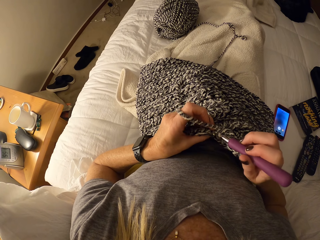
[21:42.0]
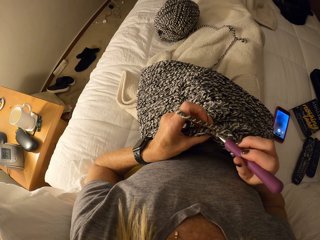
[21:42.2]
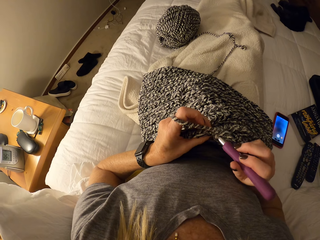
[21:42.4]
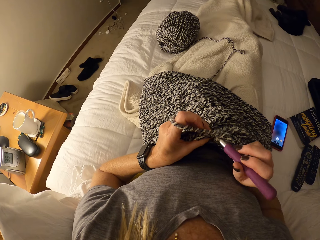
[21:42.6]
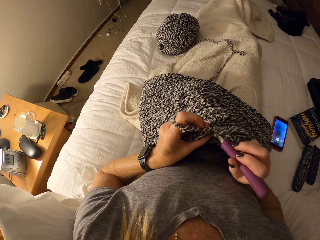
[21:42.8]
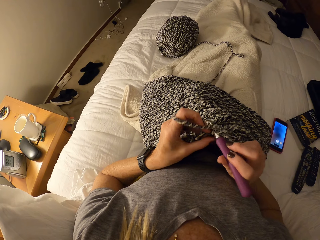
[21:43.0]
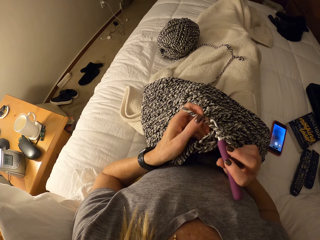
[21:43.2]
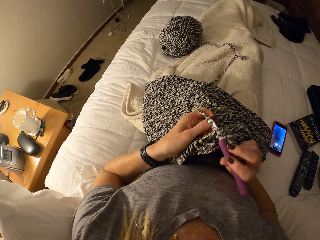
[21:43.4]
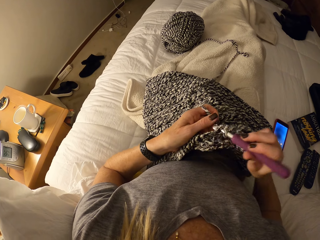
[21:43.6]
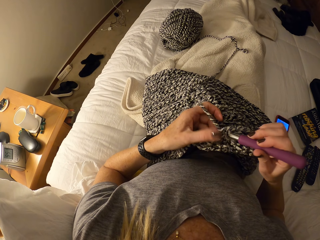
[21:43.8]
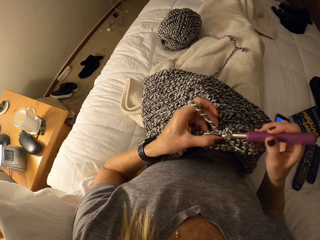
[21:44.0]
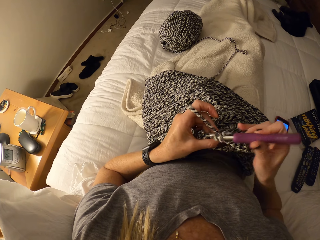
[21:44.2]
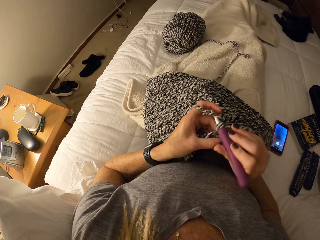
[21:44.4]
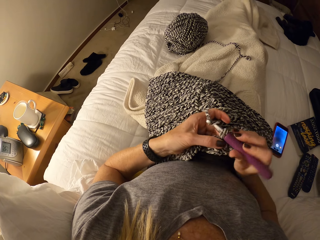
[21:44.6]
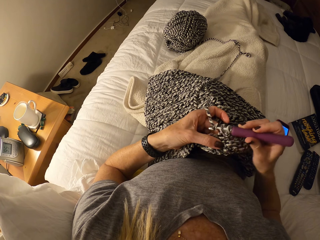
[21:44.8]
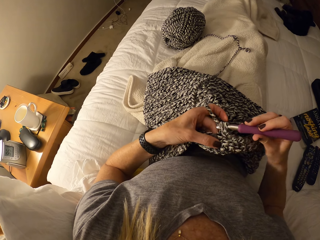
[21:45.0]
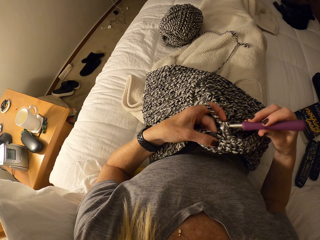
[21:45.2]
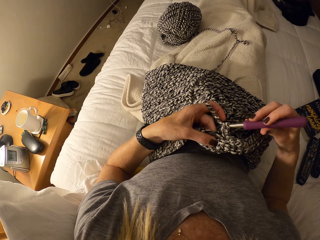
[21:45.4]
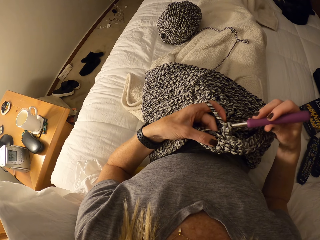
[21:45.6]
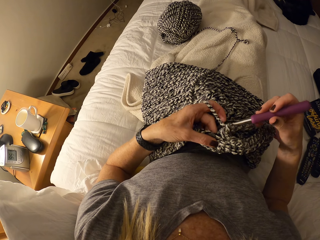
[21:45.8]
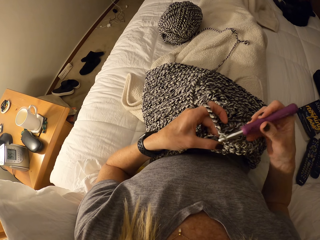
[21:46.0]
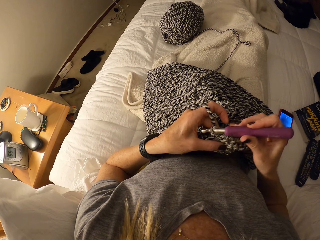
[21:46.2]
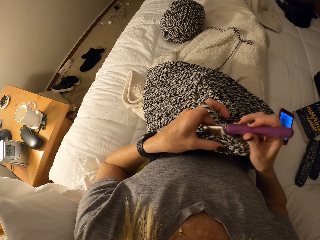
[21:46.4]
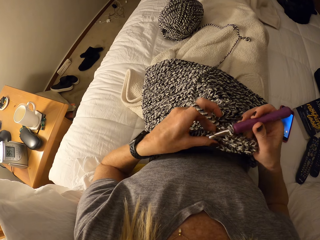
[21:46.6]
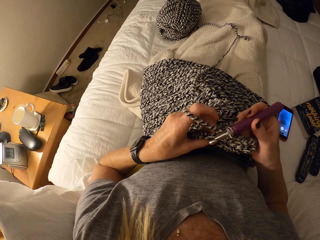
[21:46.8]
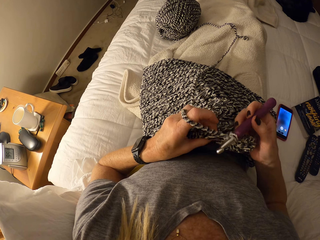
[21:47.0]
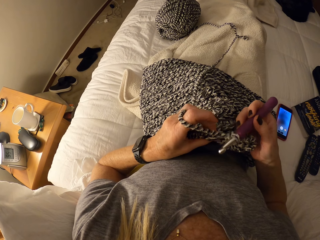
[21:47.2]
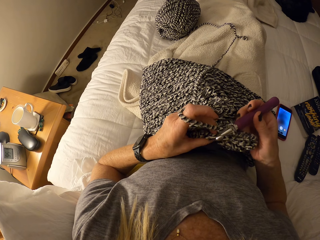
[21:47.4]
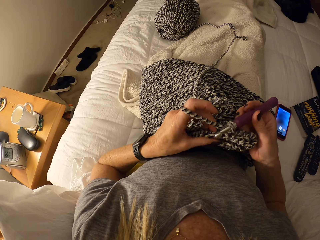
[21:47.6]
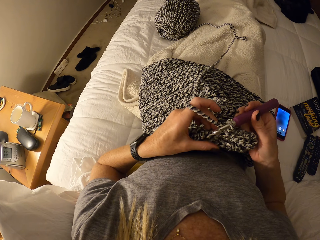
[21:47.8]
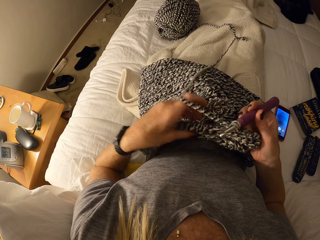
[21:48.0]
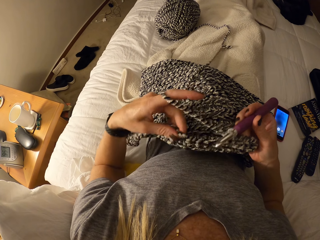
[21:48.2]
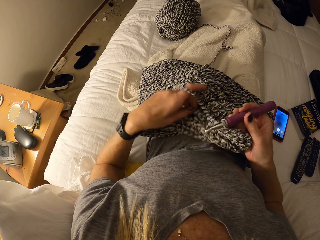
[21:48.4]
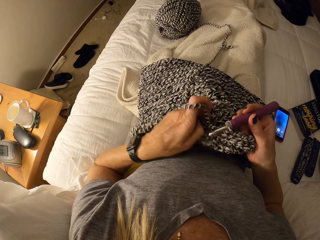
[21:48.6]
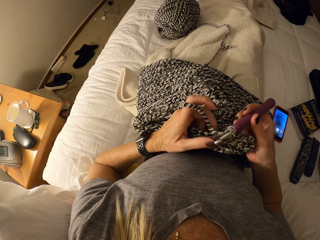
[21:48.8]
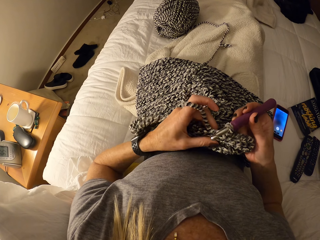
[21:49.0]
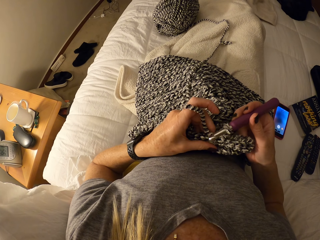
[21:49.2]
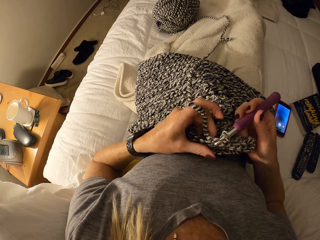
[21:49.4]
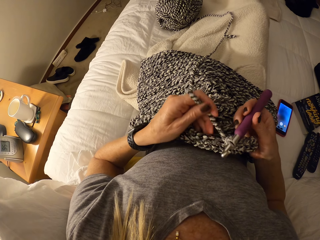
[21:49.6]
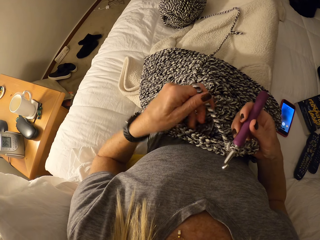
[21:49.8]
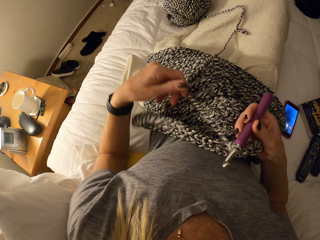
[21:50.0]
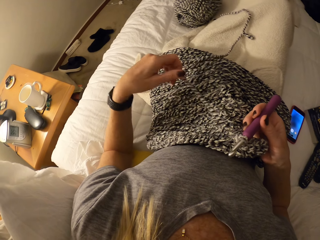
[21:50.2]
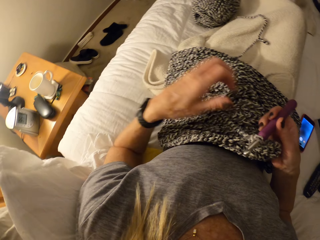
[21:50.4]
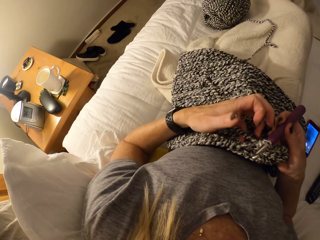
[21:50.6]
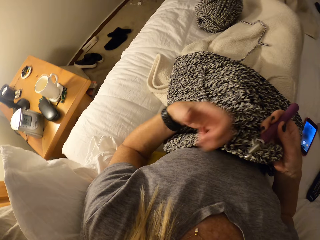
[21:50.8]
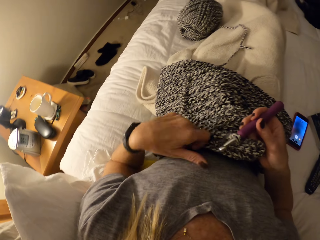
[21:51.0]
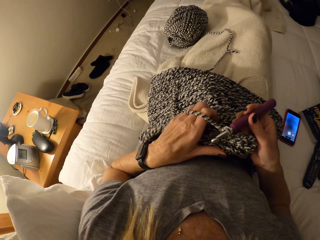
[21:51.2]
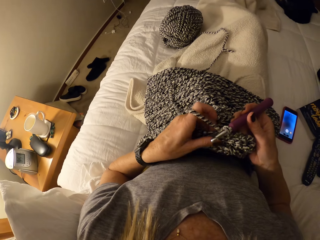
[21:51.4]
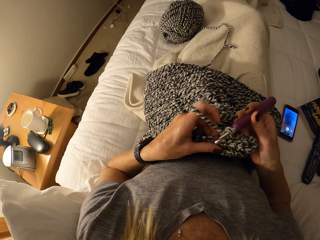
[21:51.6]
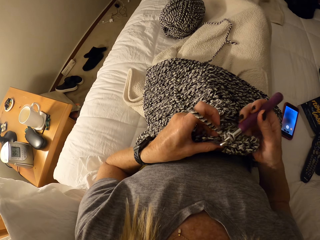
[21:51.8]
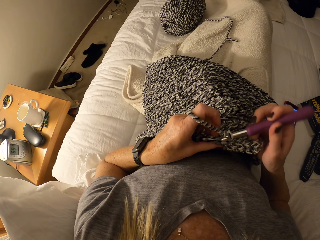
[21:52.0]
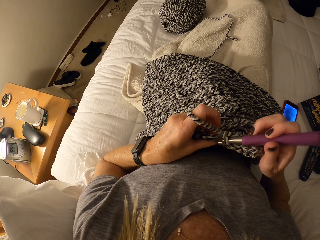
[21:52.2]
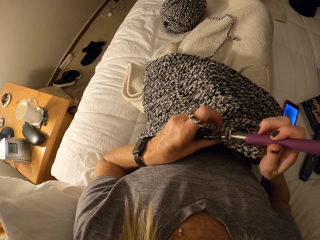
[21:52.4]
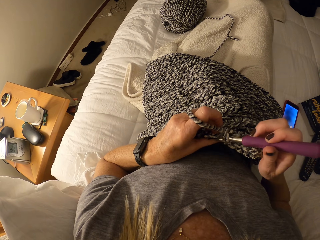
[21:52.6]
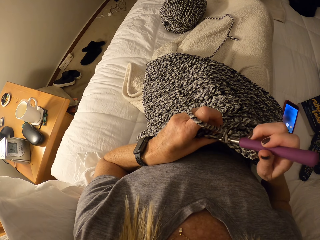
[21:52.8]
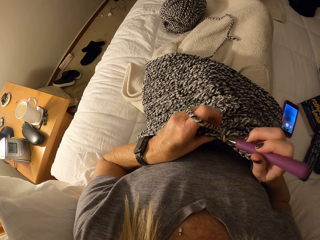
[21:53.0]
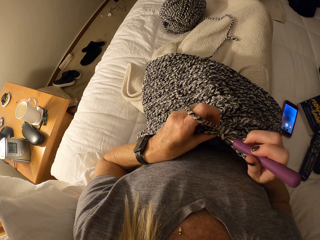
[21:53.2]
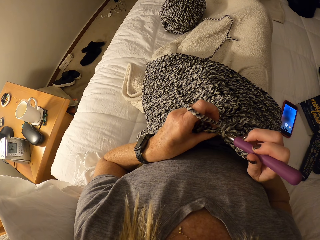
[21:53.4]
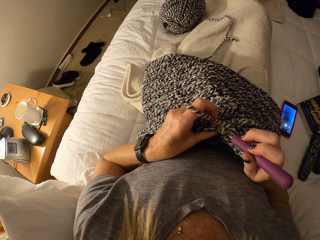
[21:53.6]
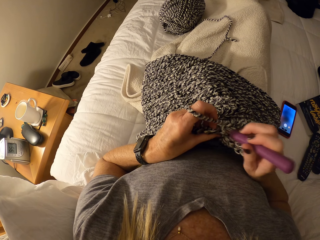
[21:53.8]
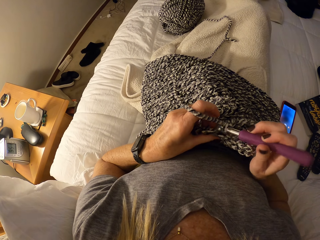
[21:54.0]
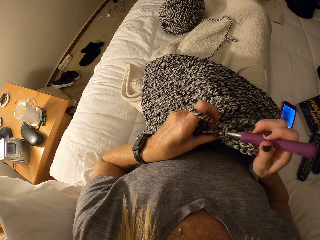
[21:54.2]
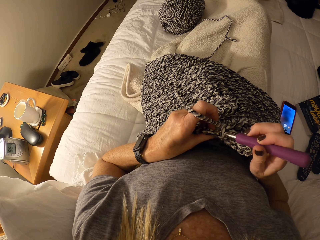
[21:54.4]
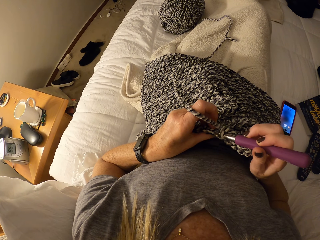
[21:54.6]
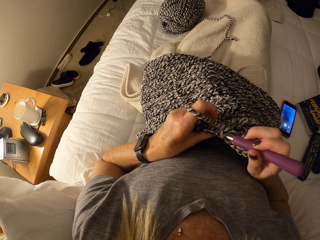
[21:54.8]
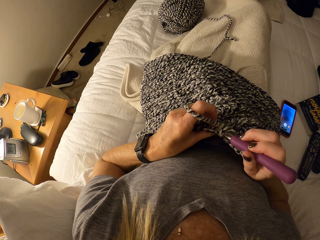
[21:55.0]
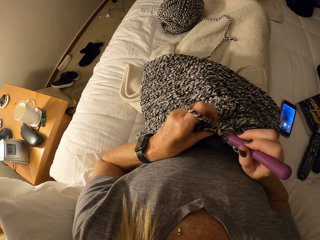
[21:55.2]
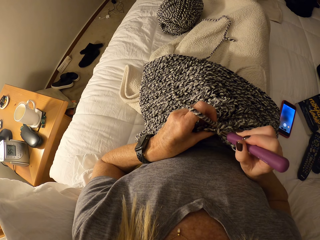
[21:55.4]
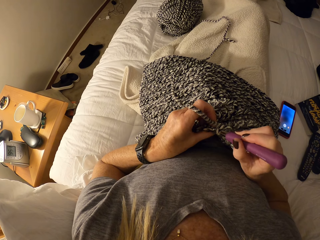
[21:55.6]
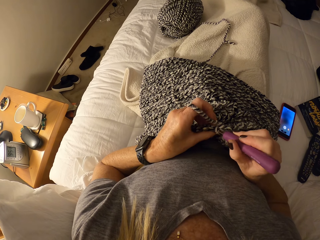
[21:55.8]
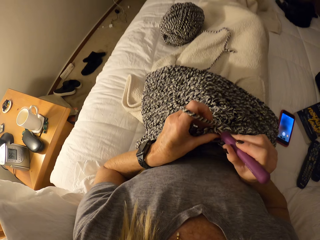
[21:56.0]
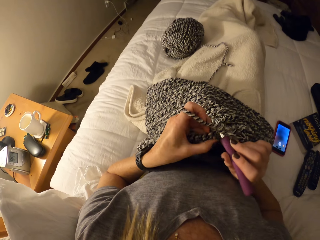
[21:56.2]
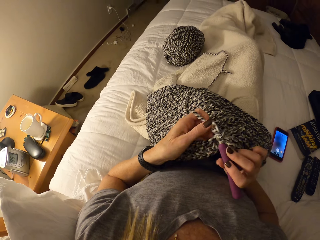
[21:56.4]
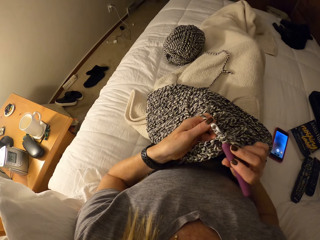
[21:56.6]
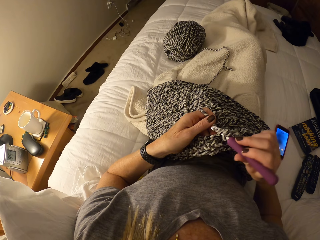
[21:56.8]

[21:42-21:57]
The camera wearer adjusts the unfinished crochet pattern on her lap. She adjusts the cotton yarn and her left hand. She crochets the unfinished crochet pattern with the crochet hook and the cotton yarn on the bed.

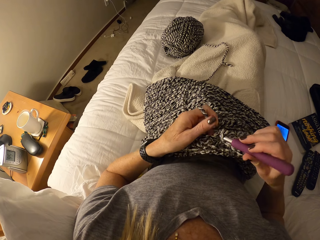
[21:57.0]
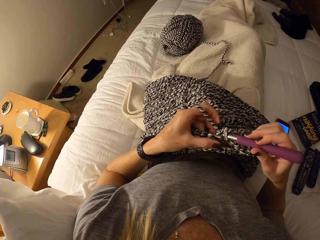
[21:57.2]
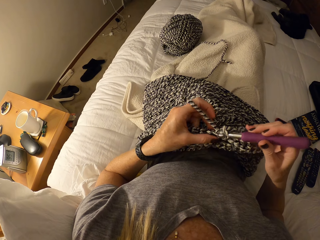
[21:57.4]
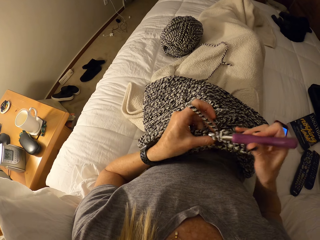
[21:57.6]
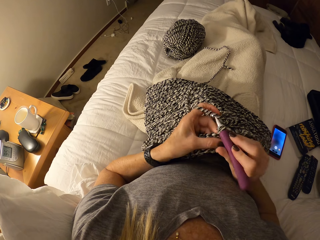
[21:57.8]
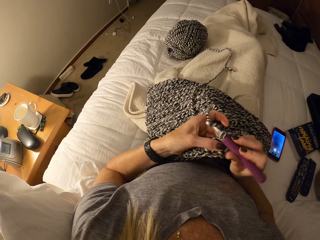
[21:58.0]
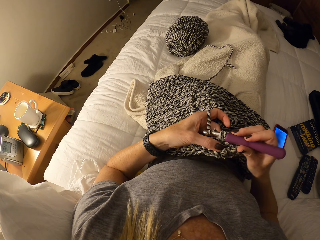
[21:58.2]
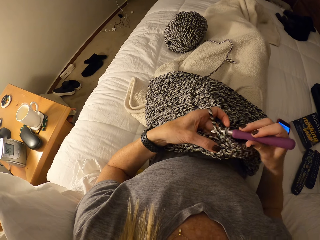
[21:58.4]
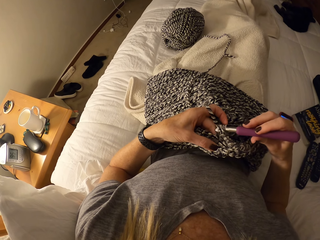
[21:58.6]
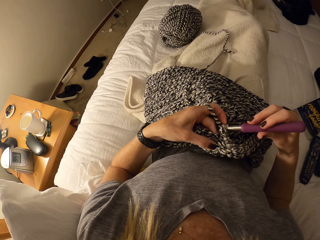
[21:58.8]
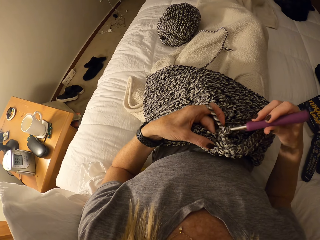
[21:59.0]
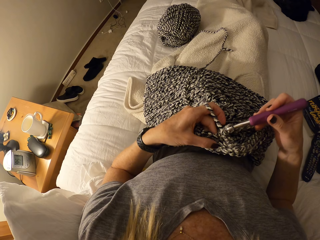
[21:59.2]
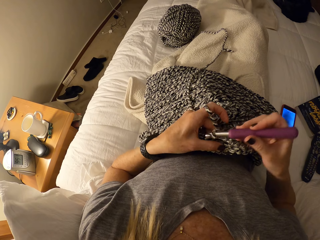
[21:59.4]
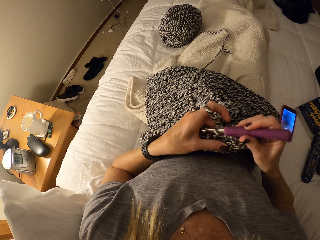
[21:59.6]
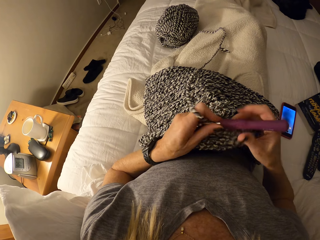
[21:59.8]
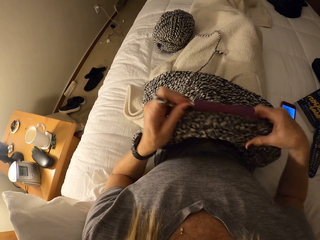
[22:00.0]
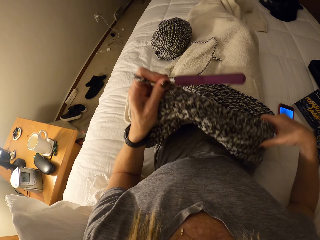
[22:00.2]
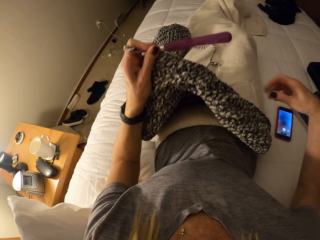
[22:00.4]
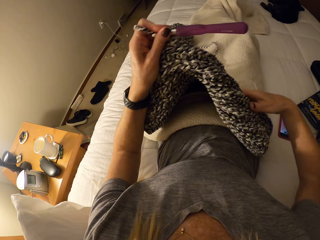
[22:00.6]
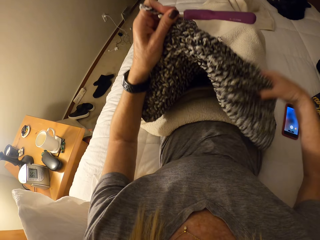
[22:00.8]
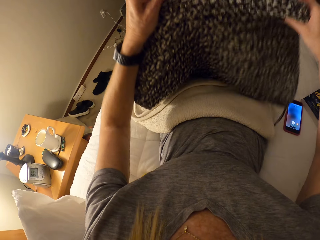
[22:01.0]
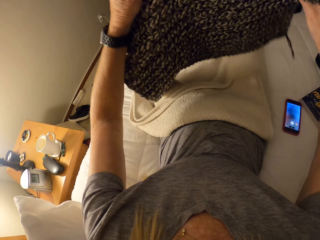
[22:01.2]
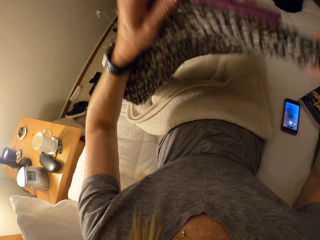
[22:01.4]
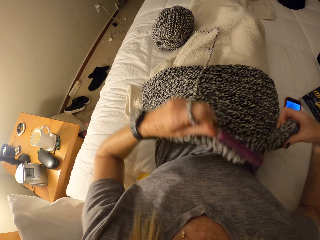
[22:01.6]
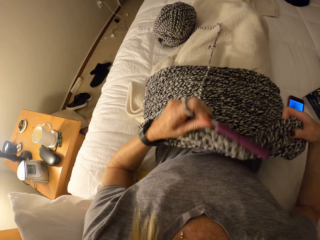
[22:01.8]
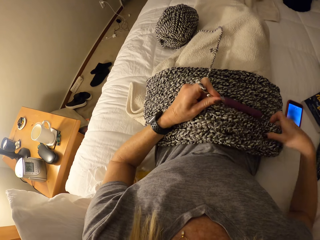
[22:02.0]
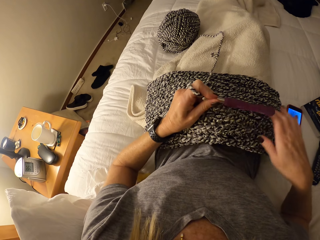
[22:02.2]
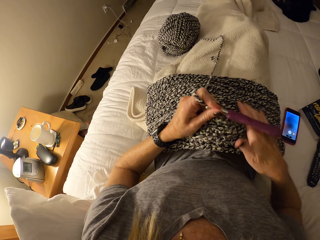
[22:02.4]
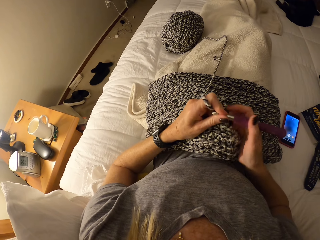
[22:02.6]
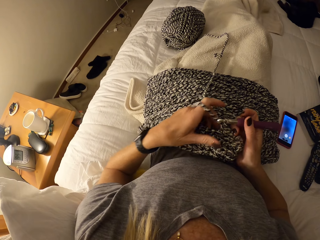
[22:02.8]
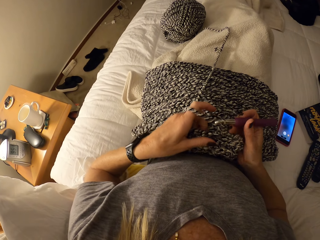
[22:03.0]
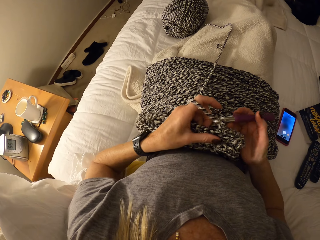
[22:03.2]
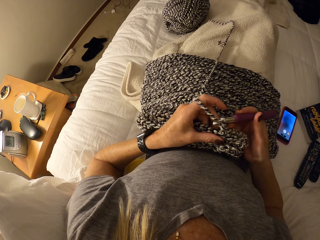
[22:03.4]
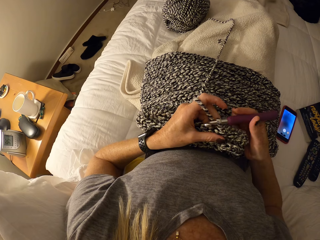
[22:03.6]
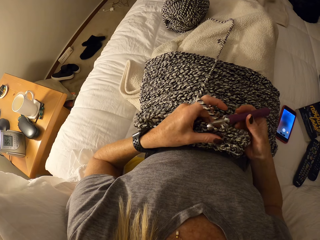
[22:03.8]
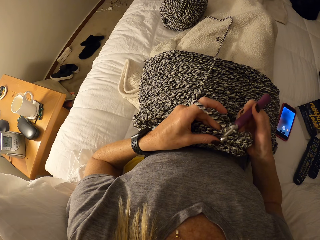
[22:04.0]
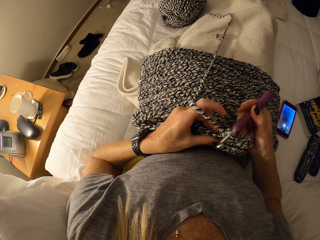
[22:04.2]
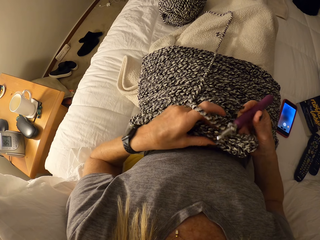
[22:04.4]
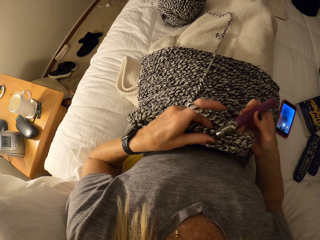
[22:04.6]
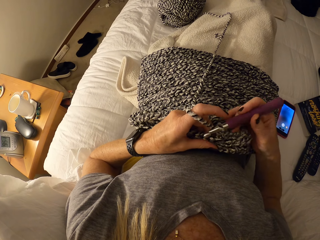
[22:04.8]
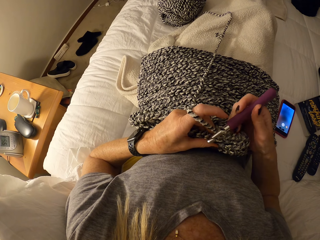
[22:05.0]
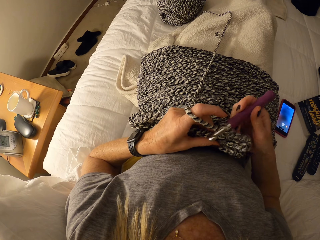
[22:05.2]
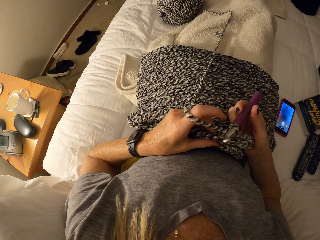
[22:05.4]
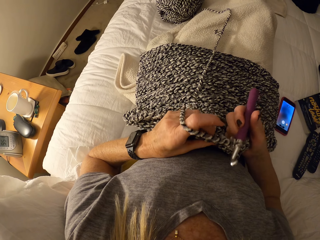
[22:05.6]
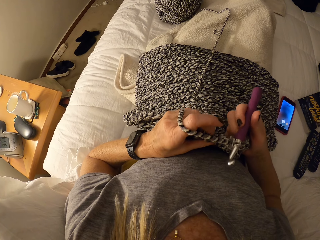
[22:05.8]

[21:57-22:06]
The camera wearer lifts the unfinished crochet pattern or fabric from her lap. She adjusts the unfinished crochet pattern on her lap. She knits the fabric with a hooked needle.
